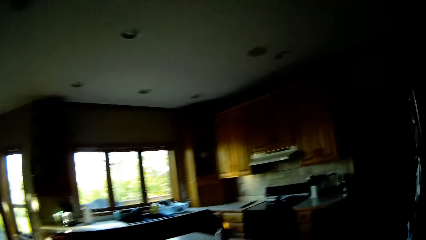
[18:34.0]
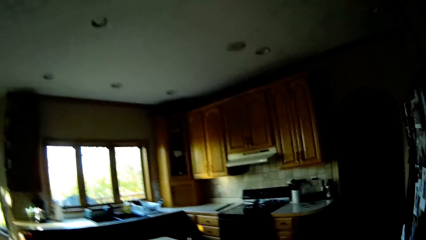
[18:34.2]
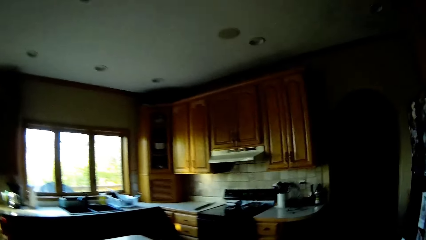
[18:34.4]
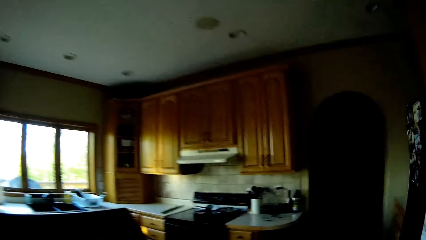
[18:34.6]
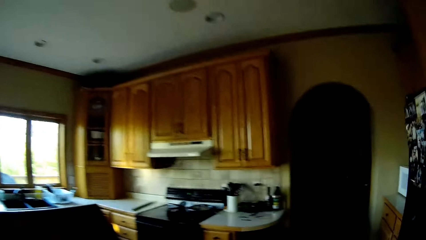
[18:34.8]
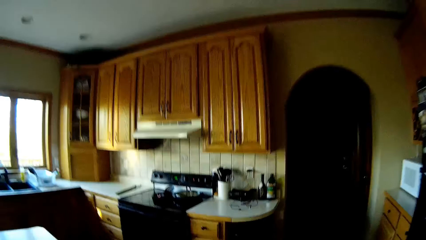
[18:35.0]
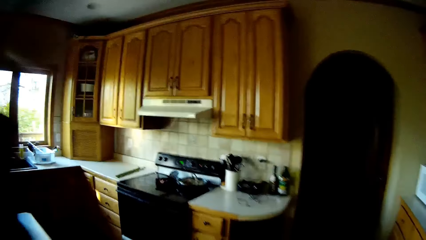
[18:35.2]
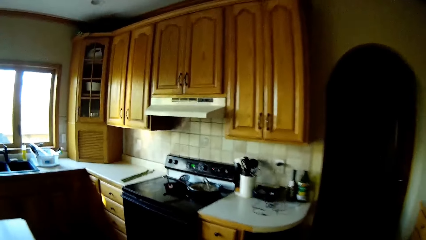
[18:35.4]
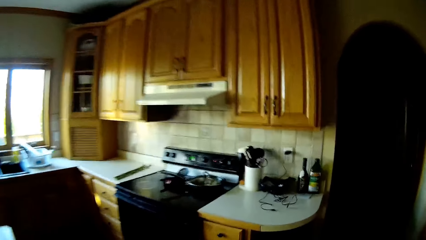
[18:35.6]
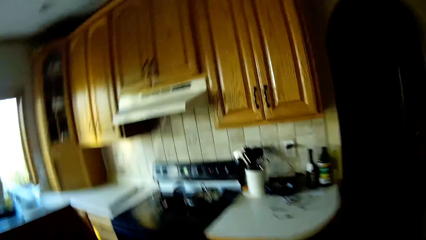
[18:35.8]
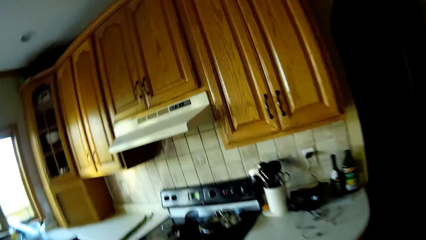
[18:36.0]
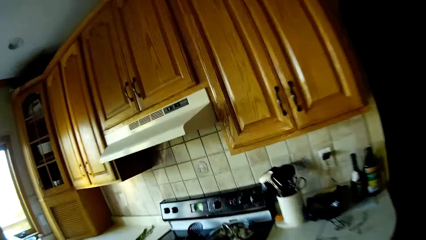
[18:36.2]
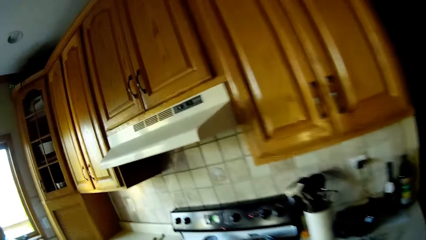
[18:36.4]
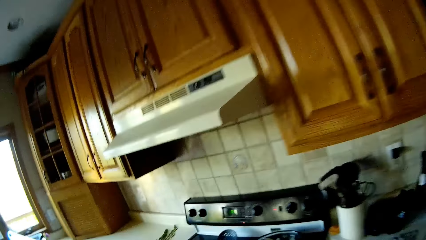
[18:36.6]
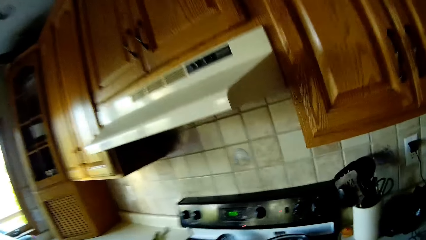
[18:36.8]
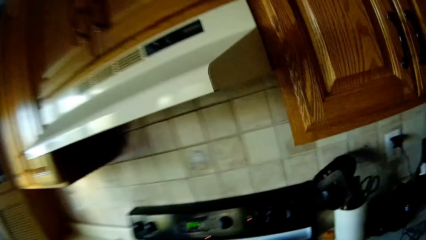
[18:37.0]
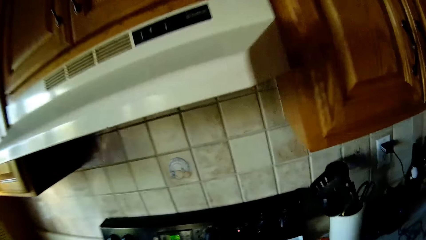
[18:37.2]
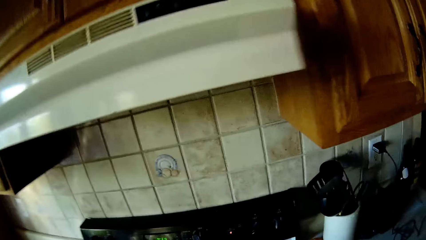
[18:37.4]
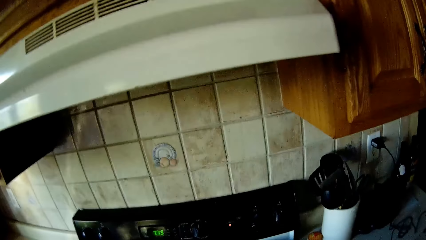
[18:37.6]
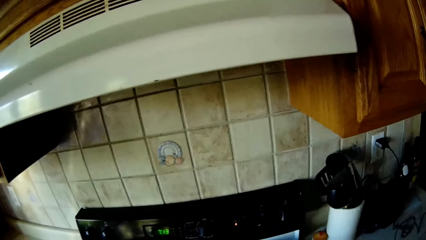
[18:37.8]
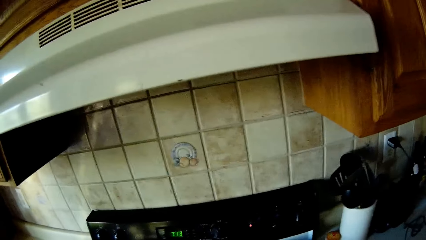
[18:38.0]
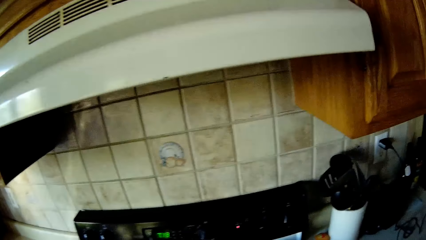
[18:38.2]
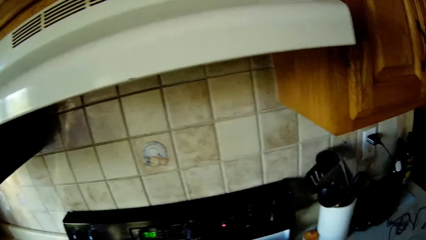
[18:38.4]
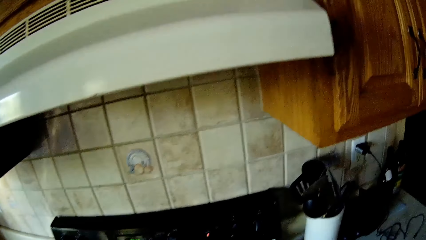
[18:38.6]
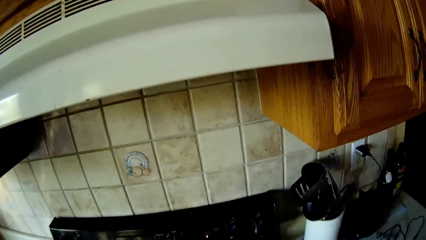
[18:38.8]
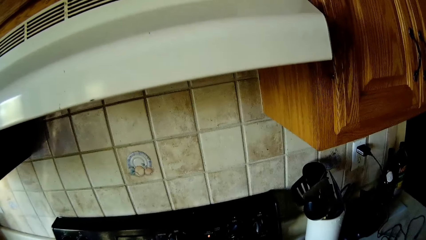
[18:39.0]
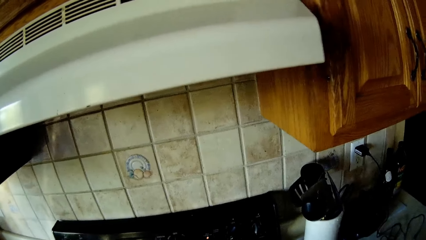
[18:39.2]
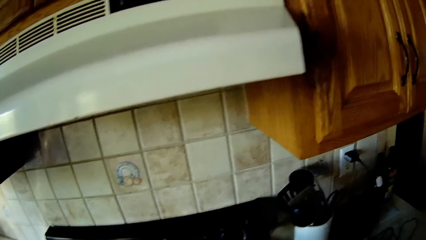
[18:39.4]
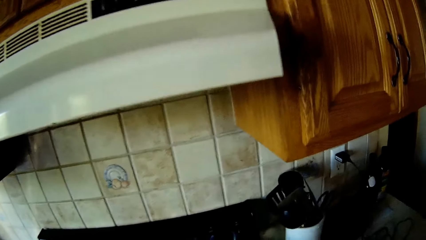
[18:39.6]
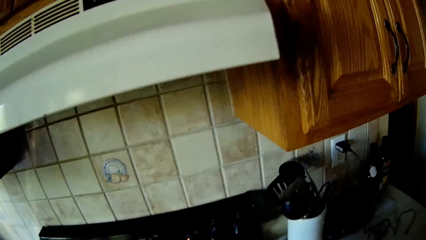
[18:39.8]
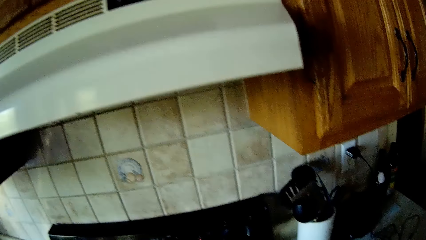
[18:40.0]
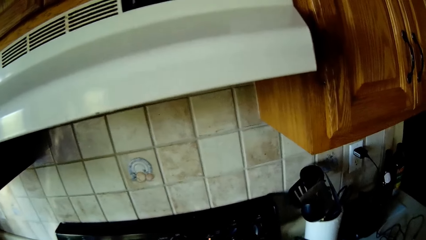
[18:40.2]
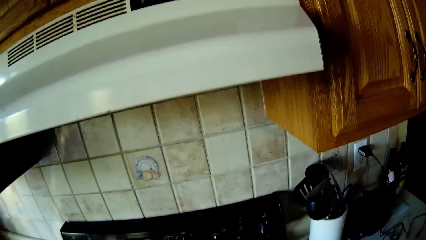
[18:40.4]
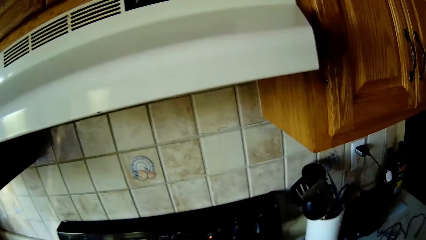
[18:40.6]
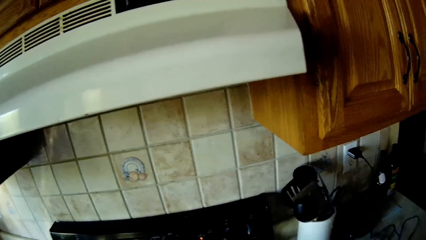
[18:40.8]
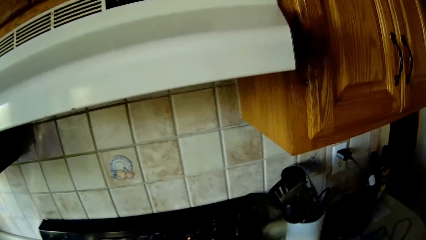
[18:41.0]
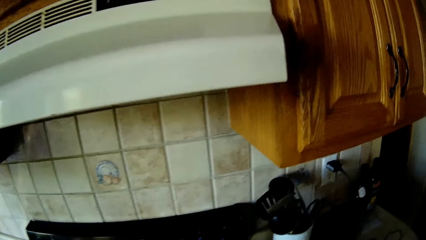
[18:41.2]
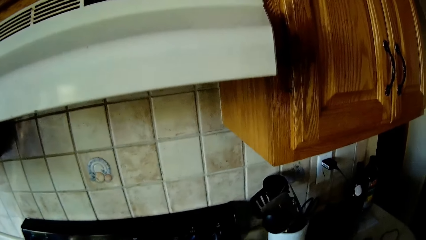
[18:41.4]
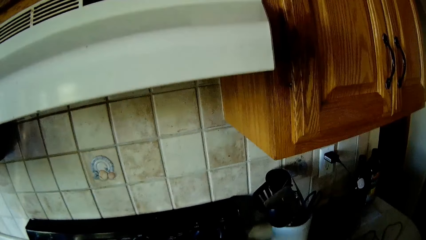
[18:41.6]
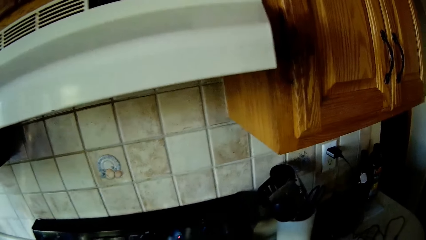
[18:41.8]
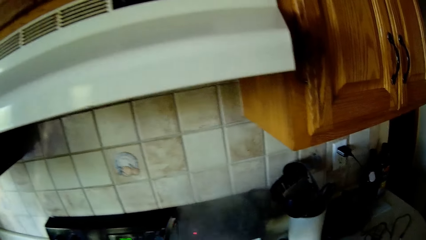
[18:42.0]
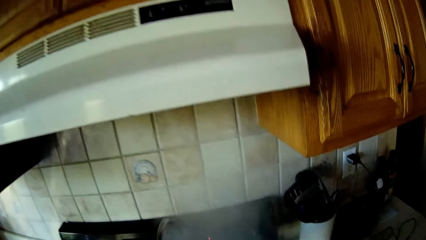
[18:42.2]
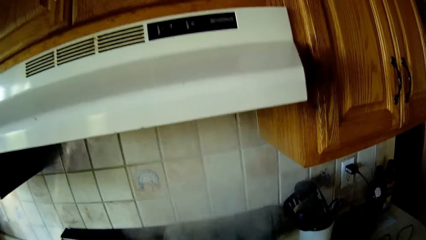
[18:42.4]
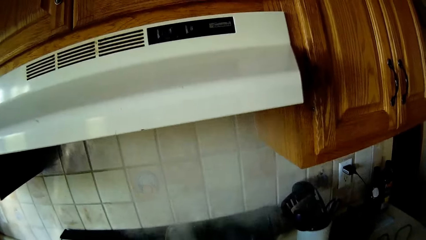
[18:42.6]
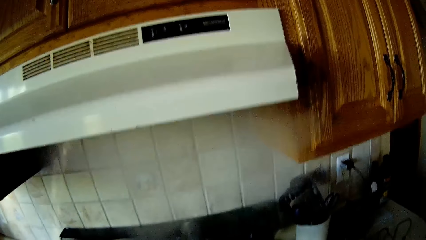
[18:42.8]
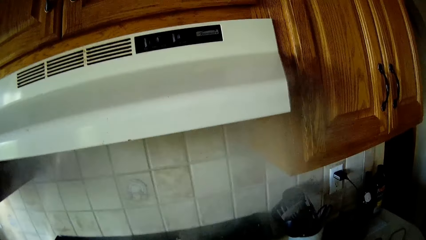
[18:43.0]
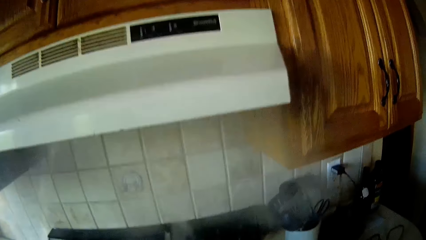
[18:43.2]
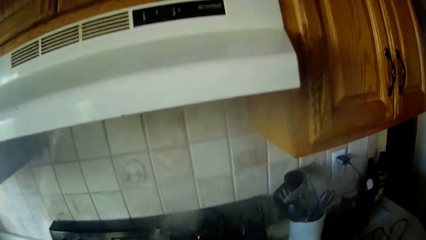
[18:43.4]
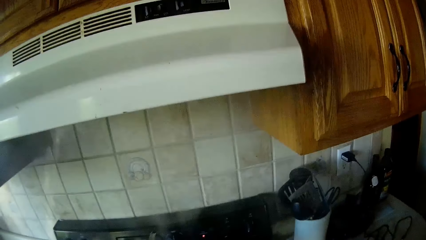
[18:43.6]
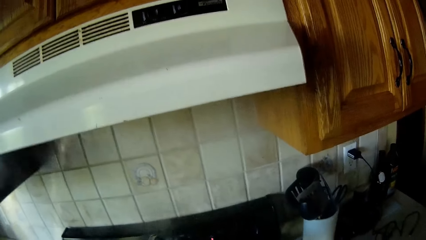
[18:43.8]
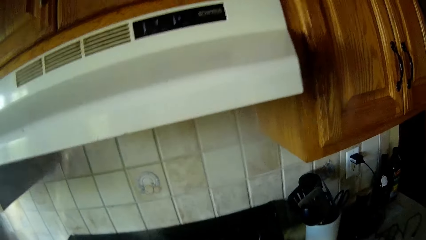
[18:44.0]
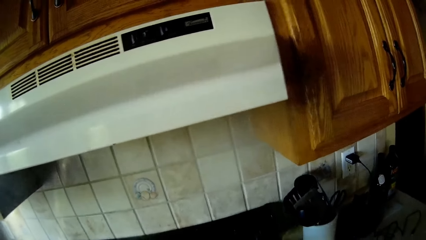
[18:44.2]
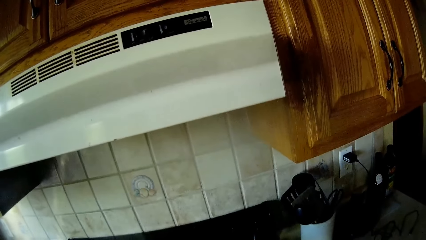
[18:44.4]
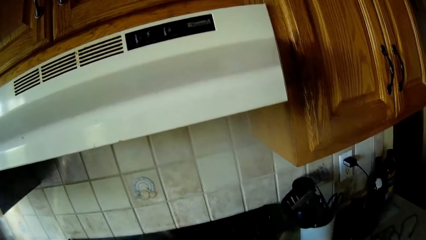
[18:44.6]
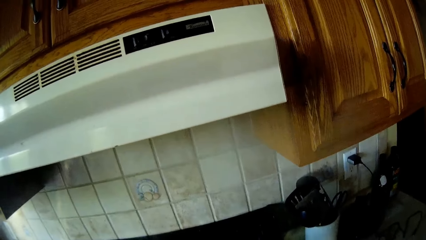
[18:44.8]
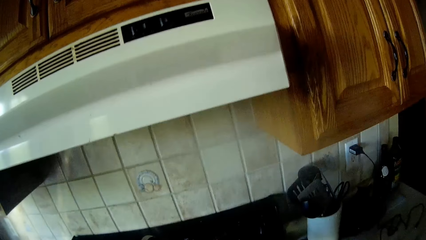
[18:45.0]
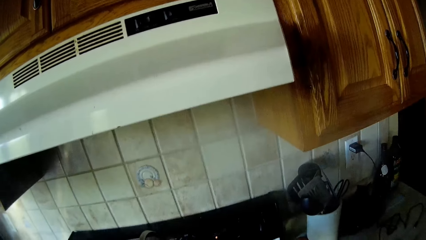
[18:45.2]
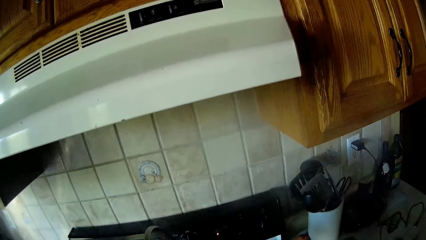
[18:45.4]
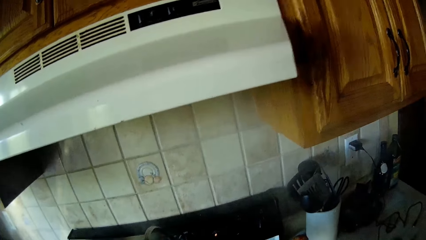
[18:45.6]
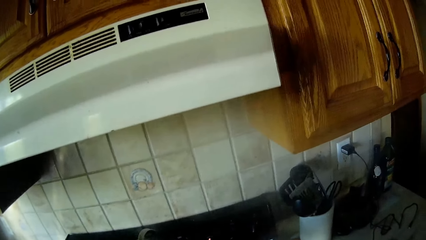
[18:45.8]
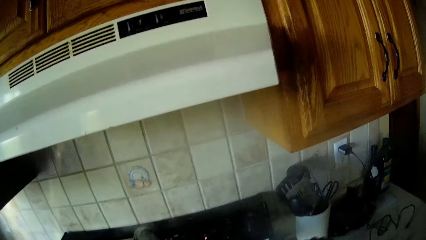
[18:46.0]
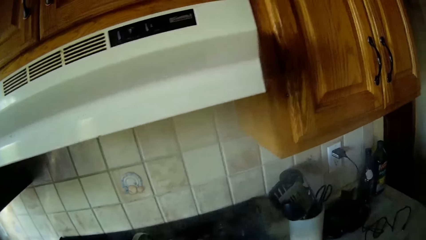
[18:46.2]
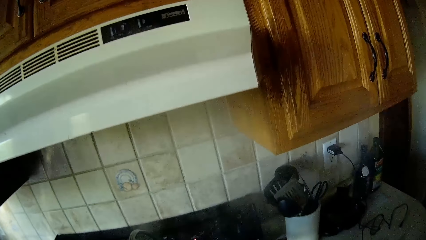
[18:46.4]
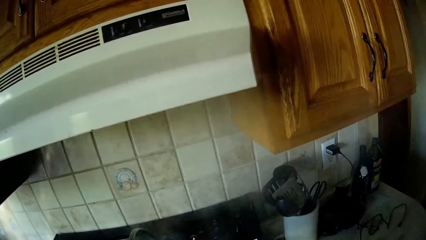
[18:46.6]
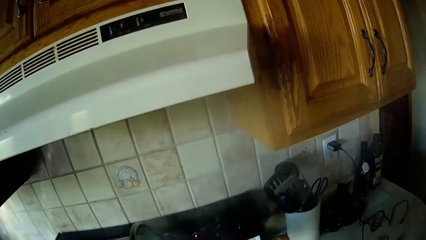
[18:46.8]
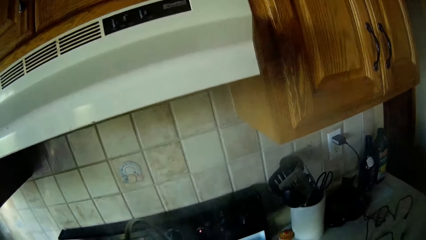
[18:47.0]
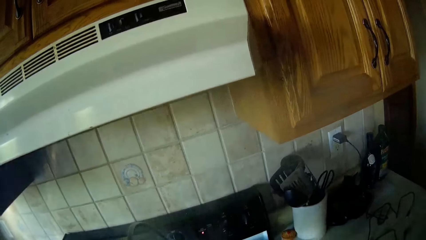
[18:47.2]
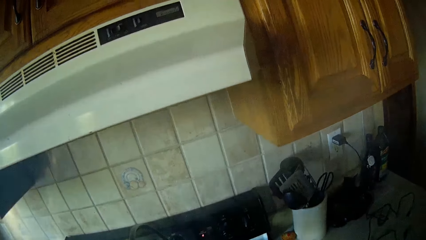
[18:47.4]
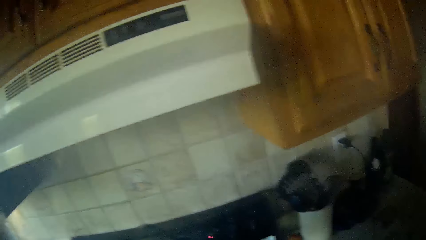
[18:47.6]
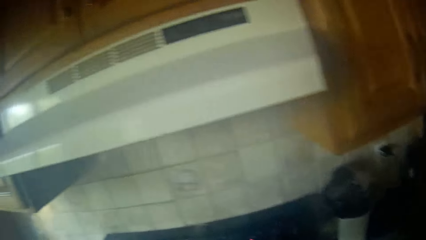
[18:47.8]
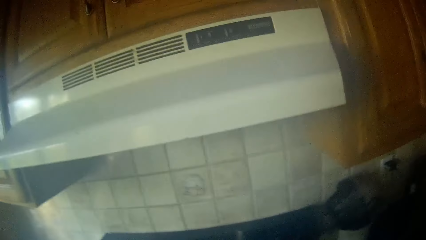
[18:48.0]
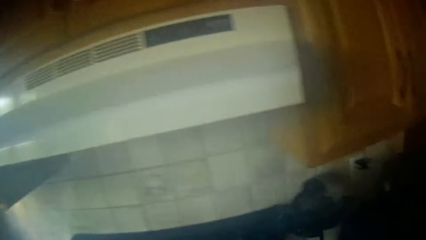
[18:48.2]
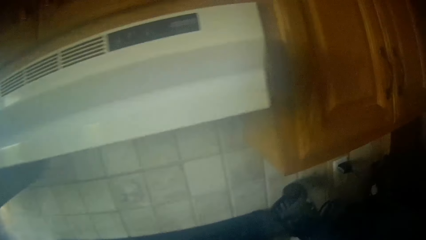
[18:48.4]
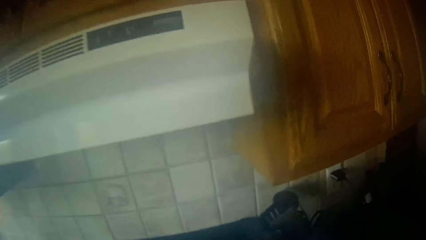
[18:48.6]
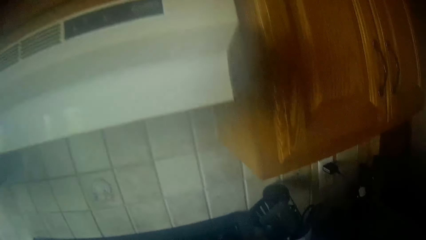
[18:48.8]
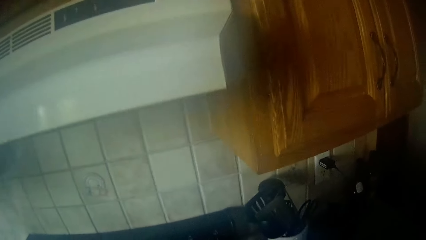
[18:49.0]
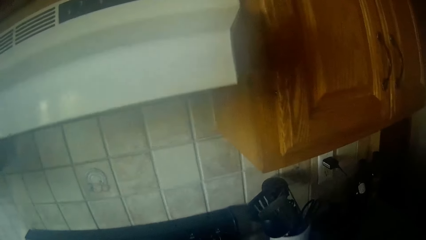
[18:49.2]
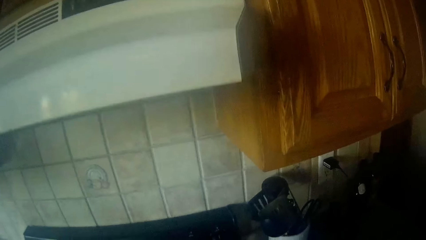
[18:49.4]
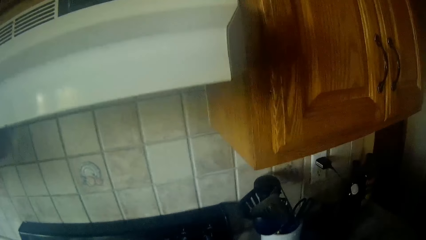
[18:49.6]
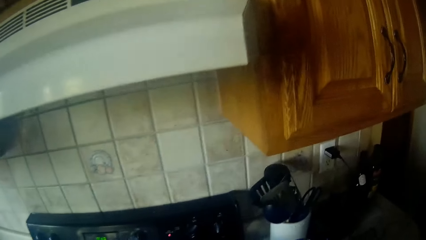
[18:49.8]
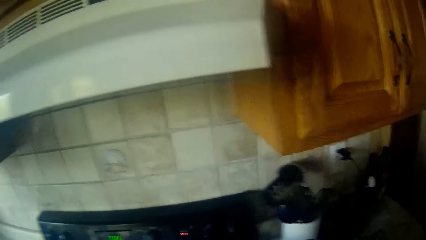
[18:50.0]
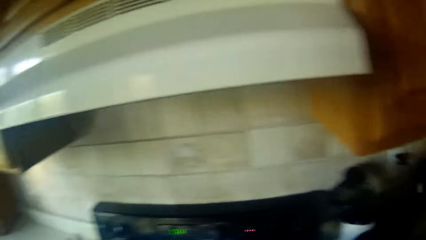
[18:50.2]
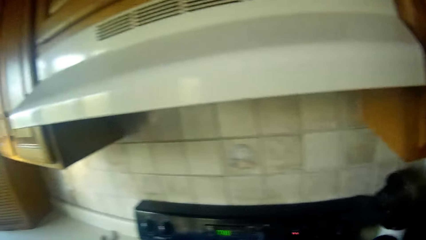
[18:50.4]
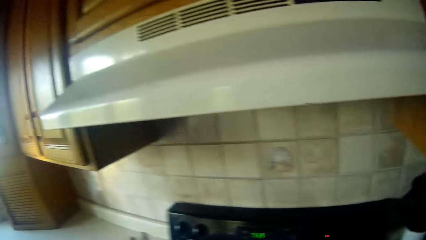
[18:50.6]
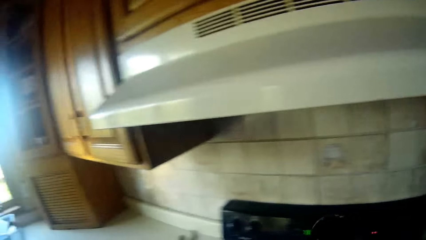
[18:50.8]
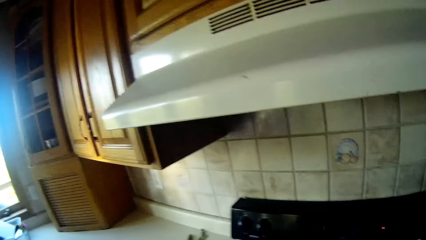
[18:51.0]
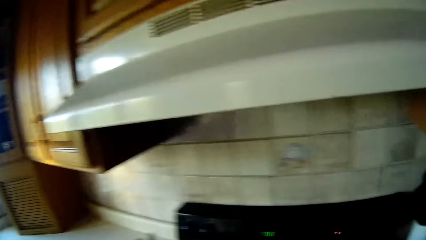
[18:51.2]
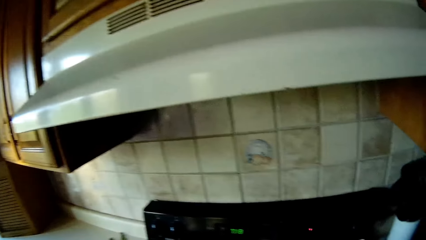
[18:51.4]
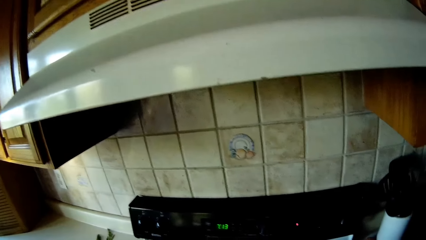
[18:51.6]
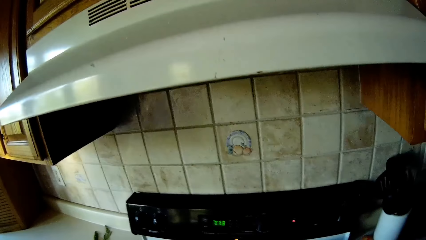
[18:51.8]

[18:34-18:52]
The camera wearer opens a pot with her left hand. She closes the pot with her left hand.
